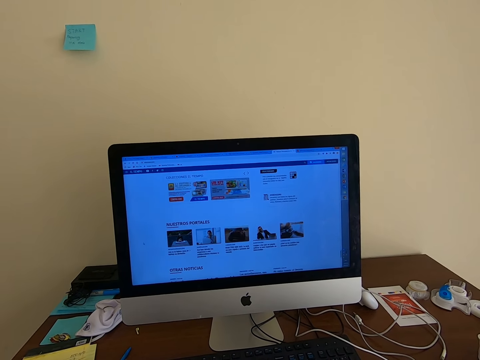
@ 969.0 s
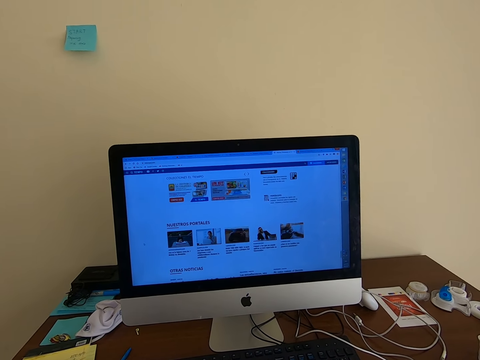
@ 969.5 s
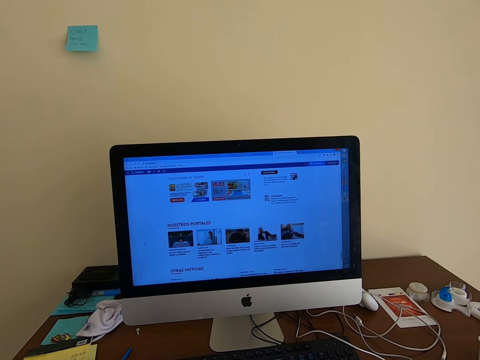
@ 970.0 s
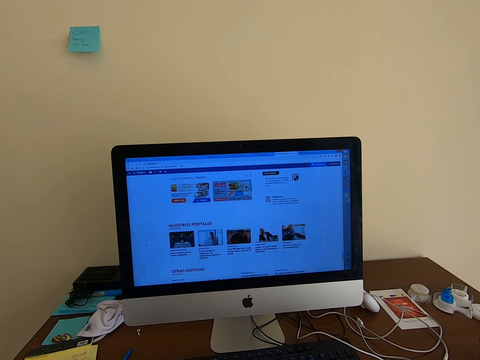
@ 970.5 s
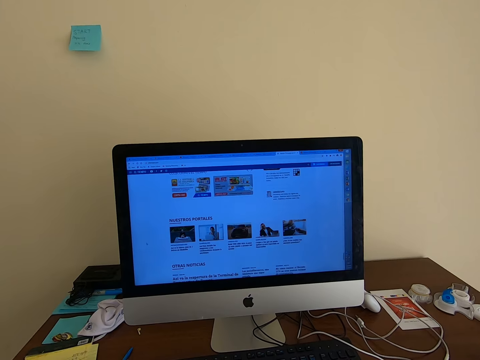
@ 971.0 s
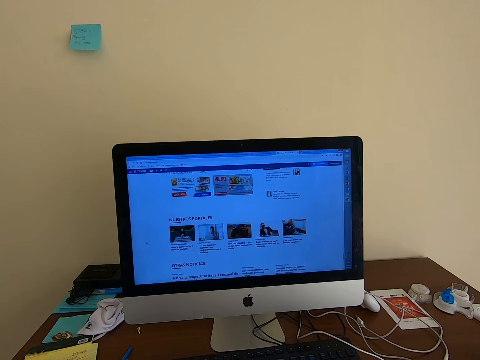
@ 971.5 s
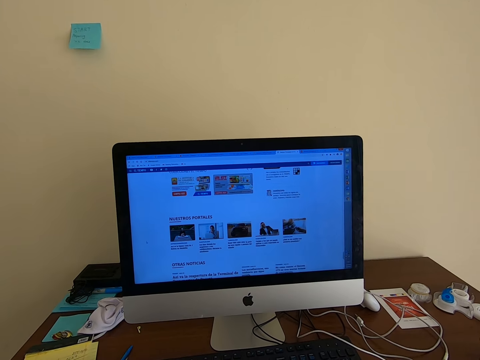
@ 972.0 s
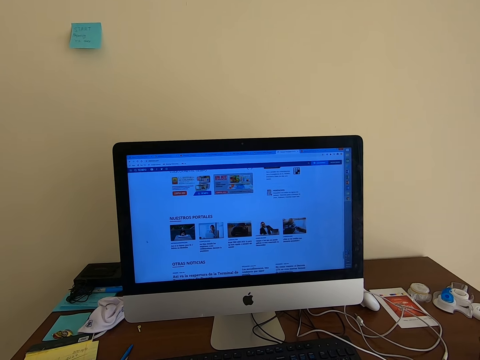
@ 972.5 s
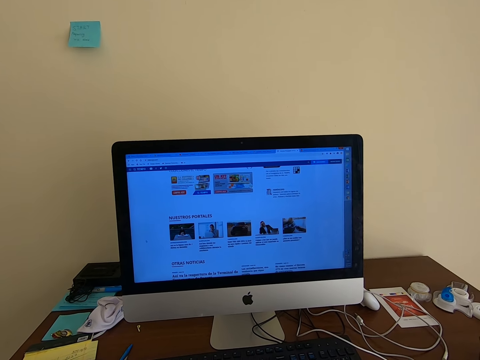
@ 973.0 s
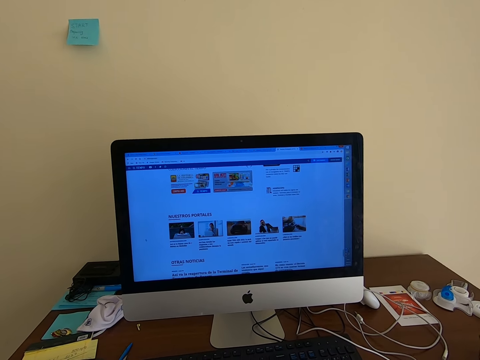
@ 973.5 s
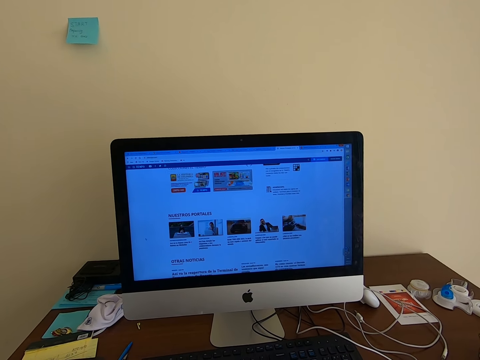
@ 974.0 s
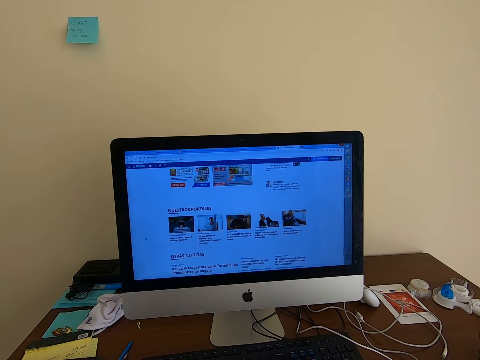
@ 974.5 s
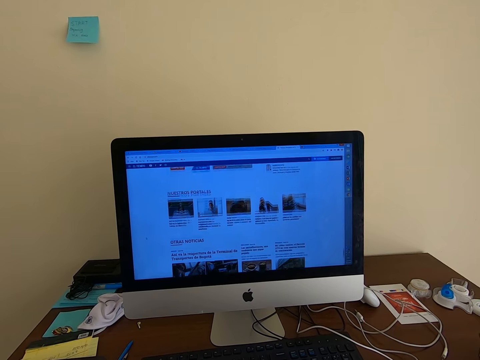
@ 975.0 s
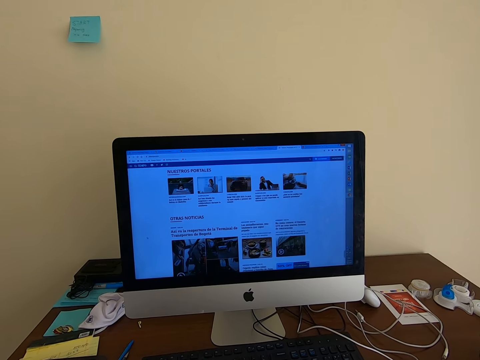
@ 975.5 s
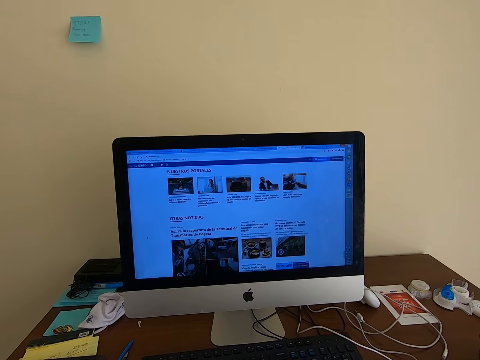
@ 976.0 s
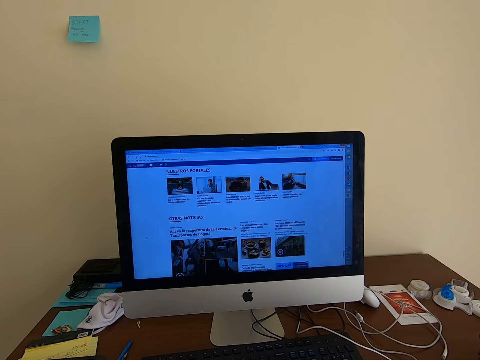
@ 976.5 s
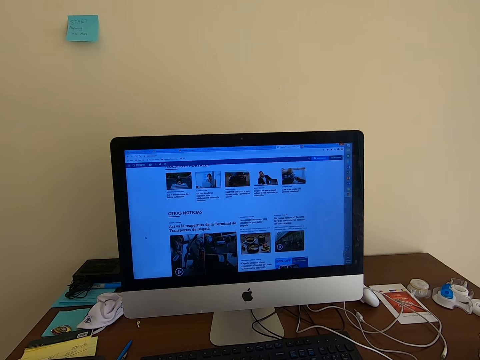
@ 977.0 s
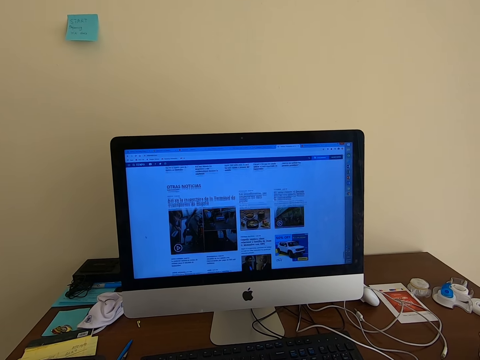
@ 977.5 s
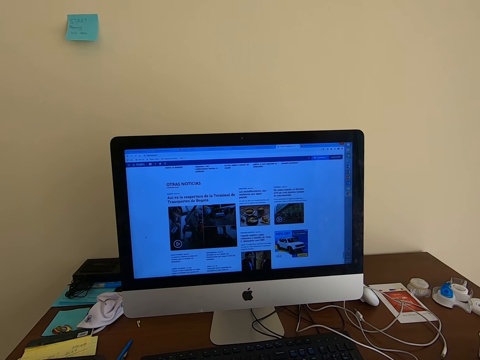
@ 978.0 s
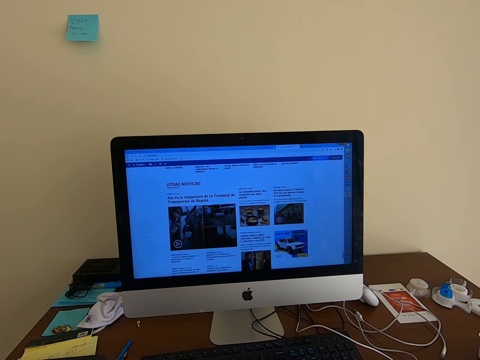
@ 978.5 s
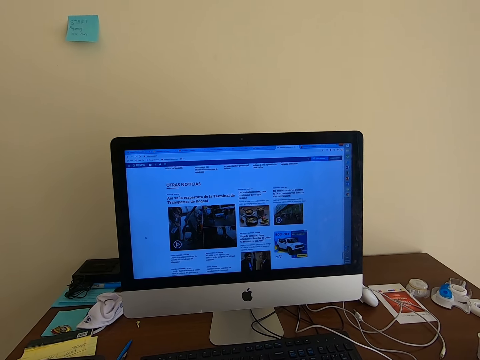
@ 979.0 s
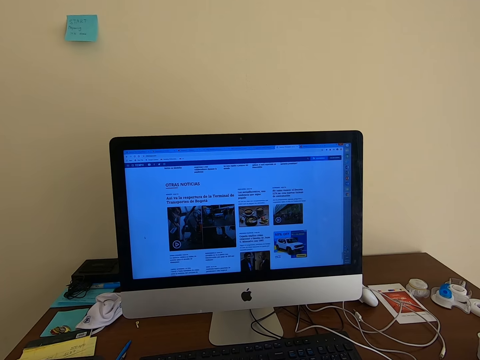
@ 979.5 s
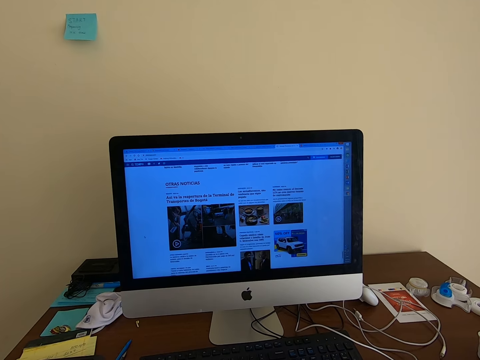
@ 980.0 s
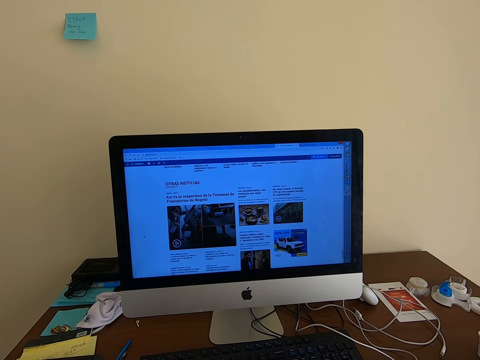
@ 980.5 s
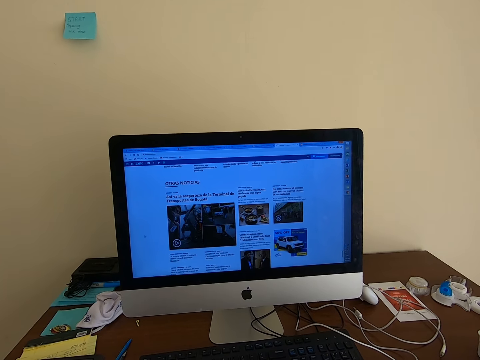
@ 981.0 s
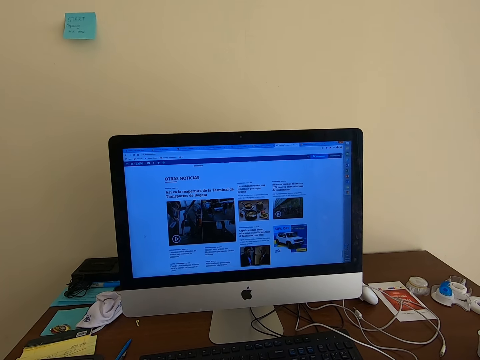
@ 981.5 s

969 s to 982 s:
The camera wearer looks at the computer. They scroll with the keyboard mouse. They read on the computer.

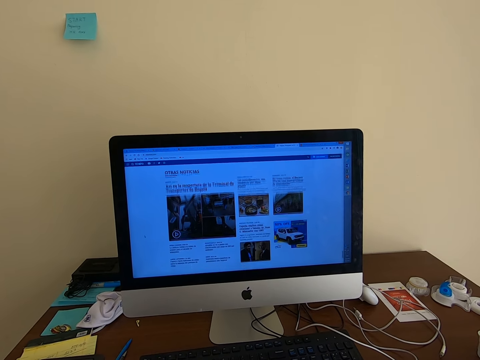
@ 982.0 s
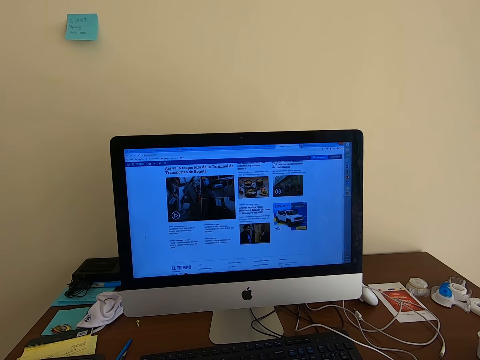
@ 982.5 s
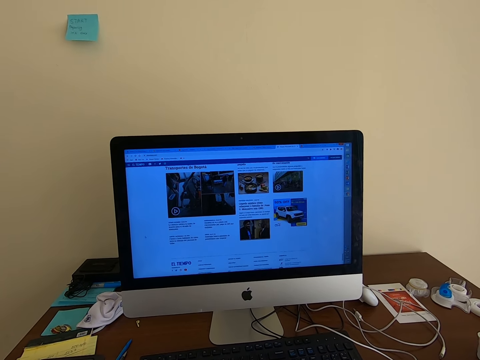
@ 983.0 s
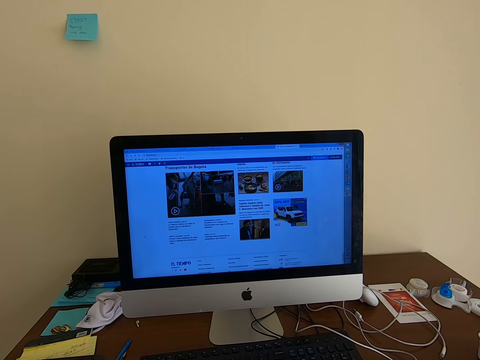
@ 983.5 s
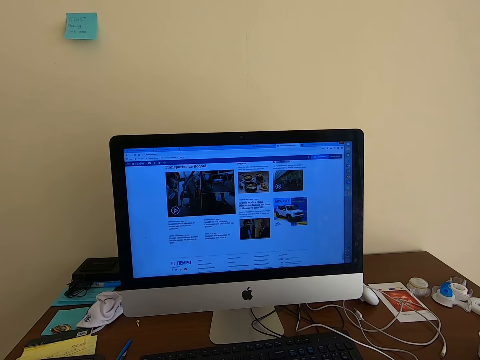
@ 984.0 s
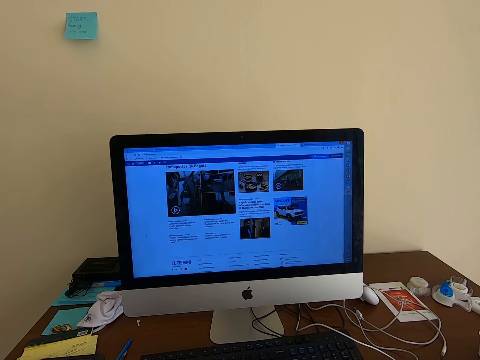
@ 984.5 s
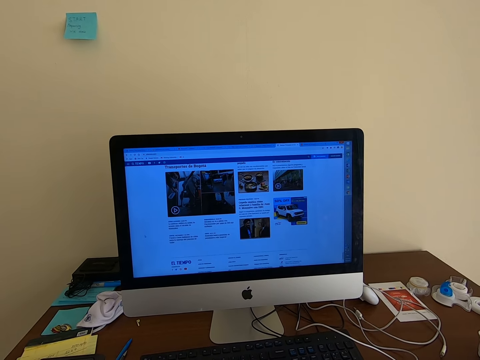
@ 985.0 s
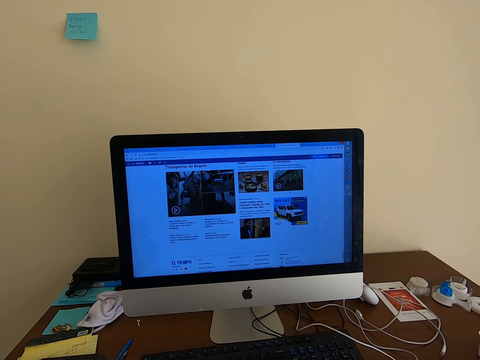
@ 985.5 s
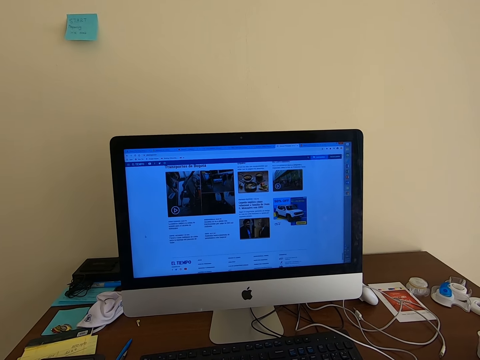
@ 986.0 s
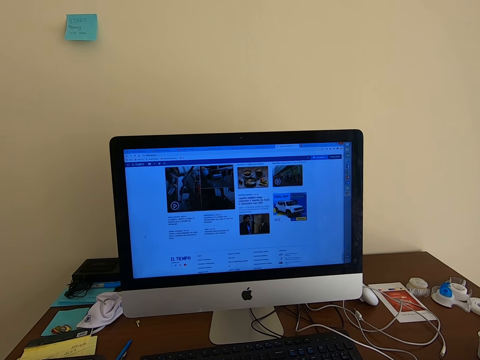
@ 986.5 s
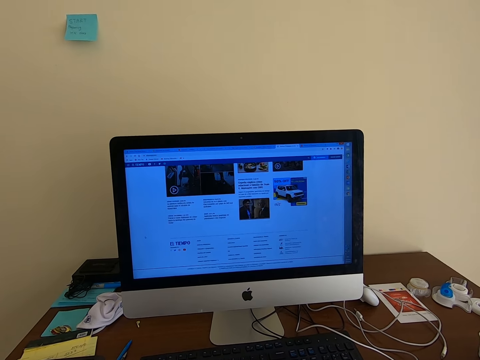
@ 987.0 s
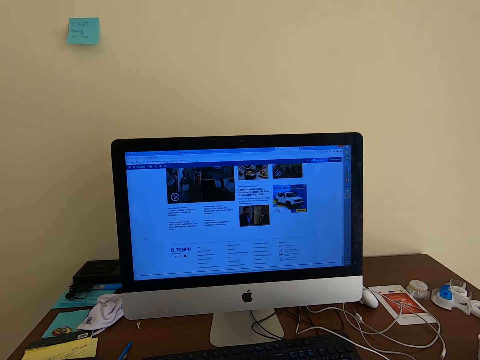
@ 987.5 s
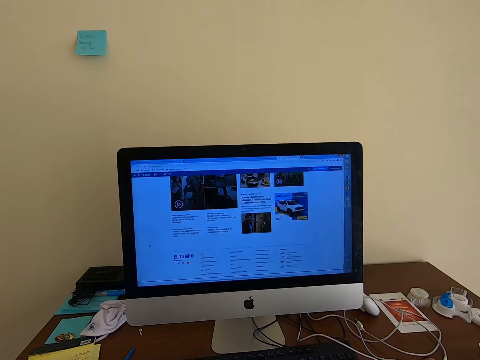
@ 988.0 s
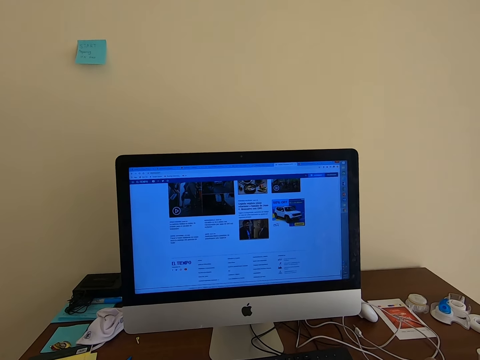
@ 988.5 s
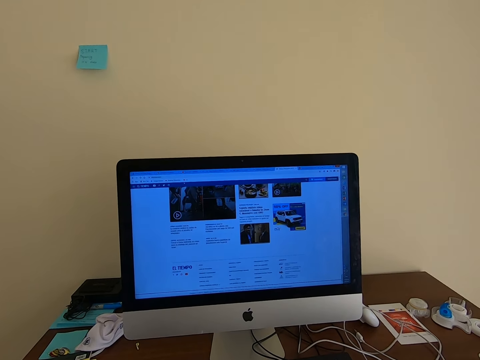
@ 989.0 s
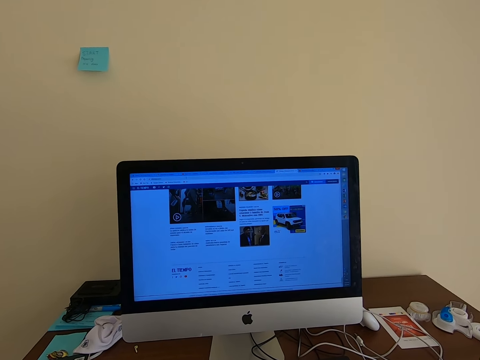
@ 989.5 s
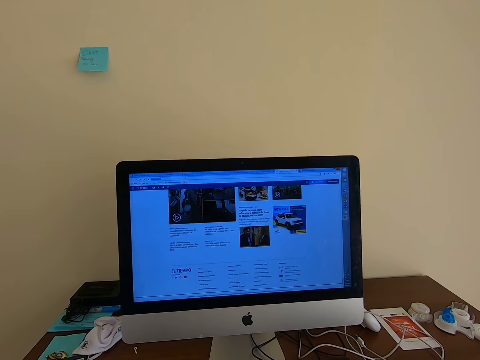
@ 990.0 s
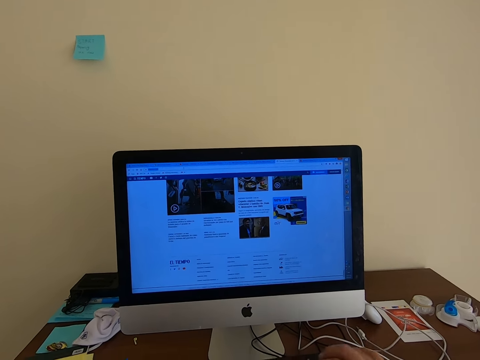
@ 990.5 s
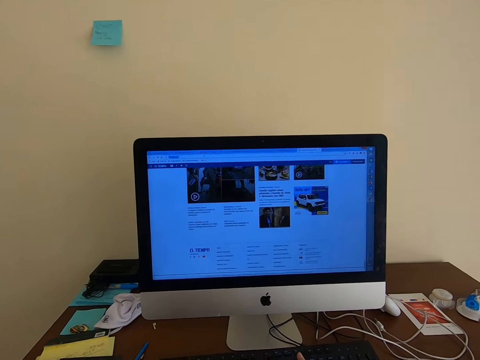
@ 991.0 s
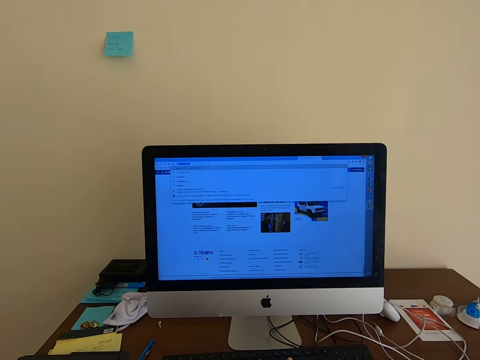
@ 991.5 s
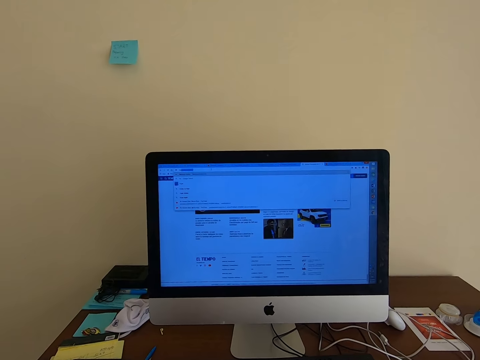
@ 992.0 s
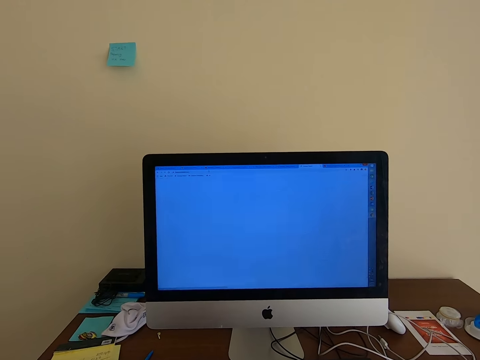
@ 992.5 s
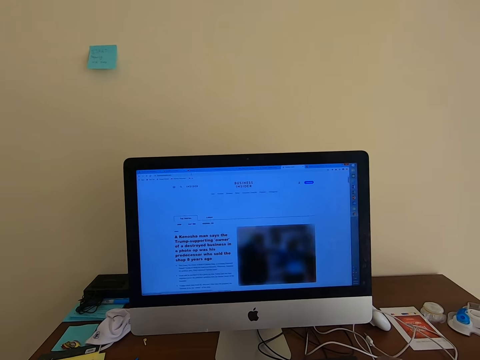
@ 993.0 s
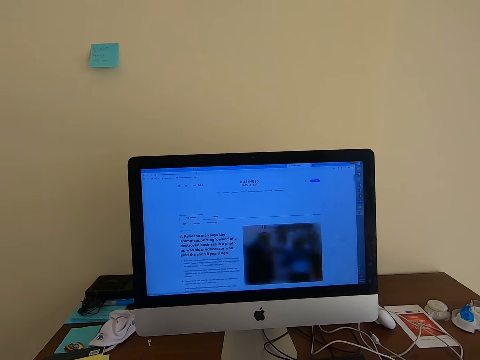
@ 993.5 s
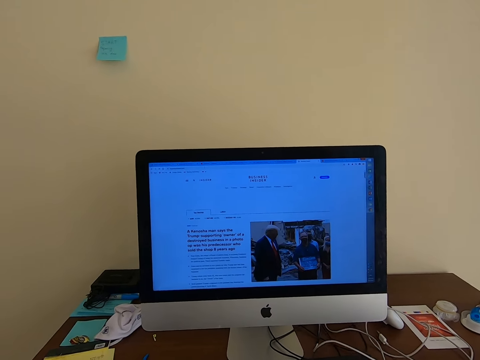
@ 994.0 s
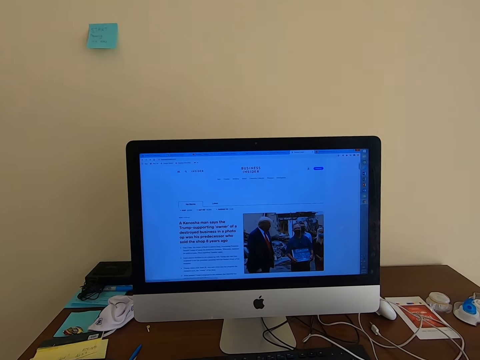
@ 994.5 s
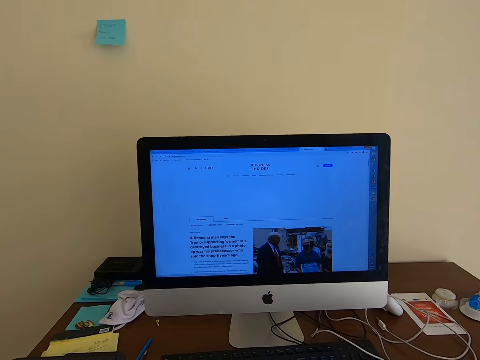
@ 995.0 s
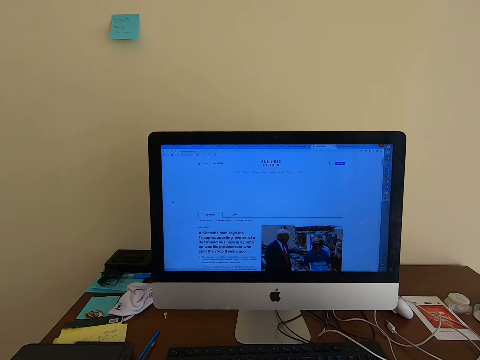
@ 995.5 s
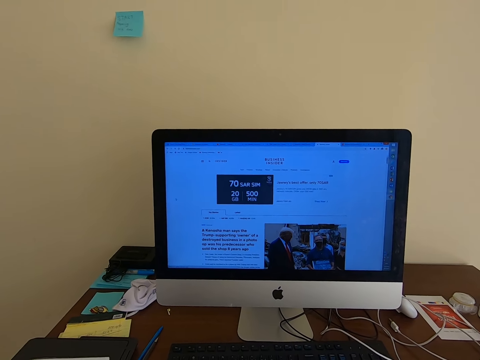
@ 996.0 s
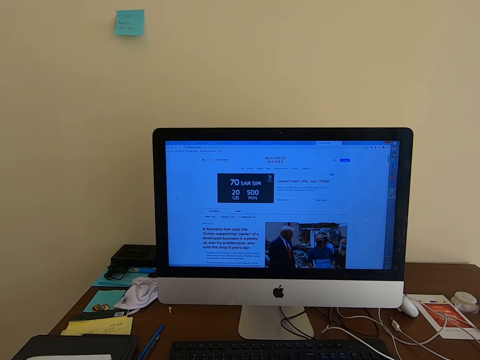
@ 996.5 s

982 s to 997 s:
The camera wearer scrolls with the keyboard mouse. They read on the computer. They scroll with the keyboard mouse. They read on the computer. They type on the computer keyboard.
